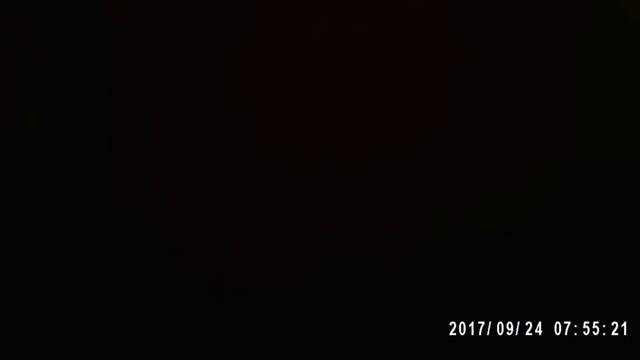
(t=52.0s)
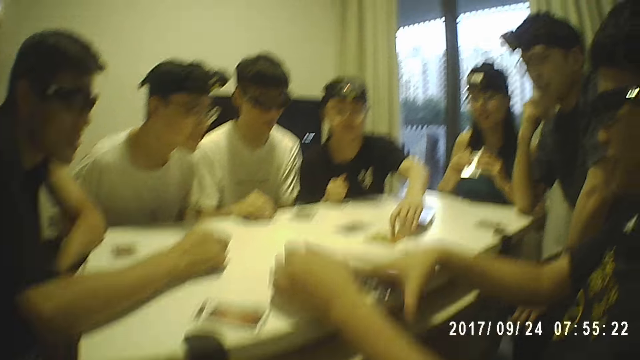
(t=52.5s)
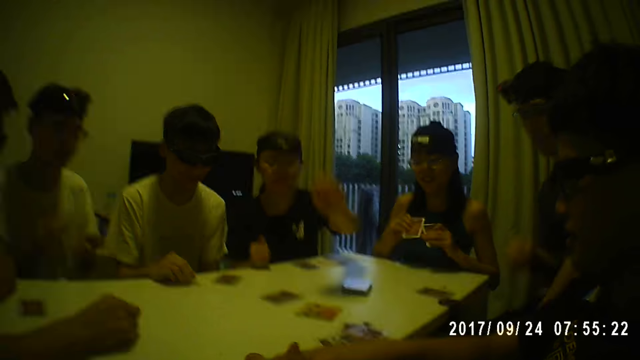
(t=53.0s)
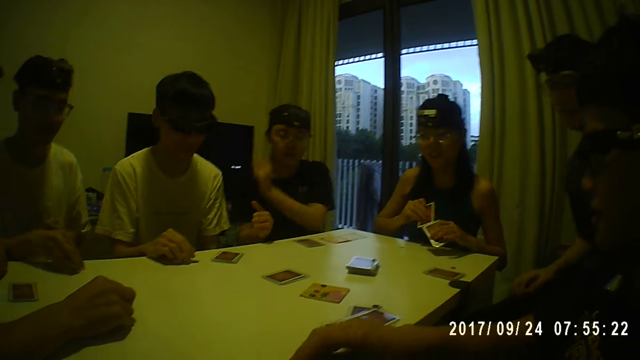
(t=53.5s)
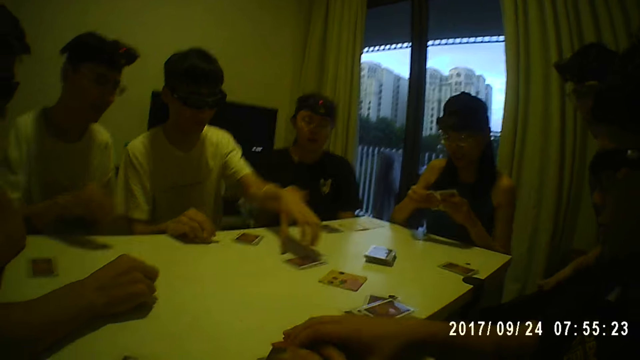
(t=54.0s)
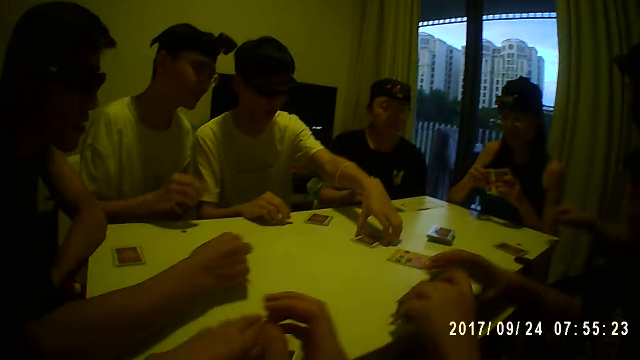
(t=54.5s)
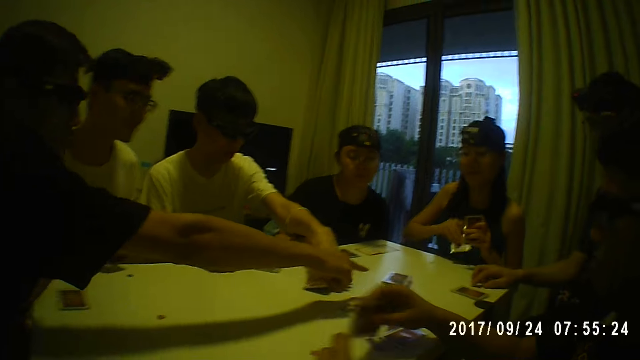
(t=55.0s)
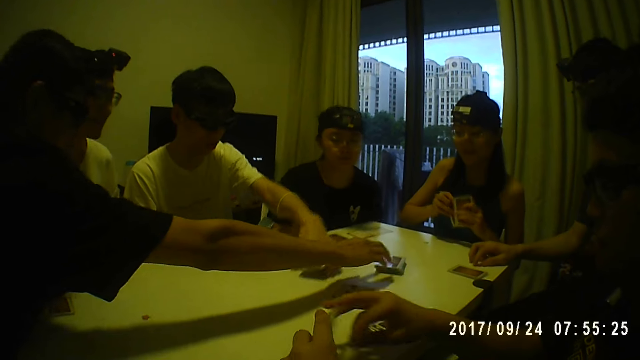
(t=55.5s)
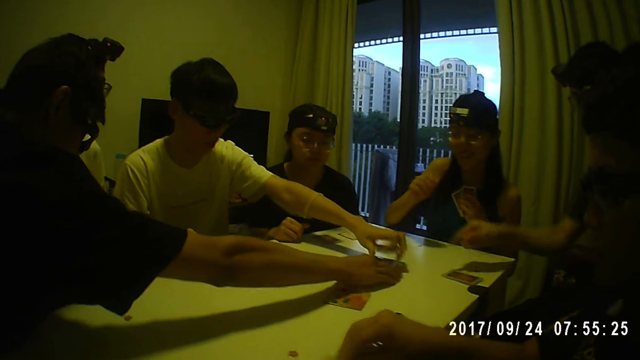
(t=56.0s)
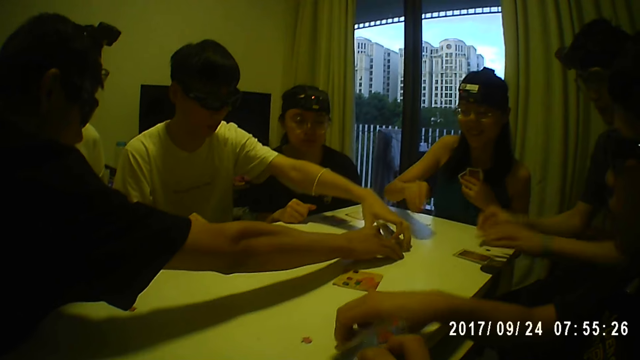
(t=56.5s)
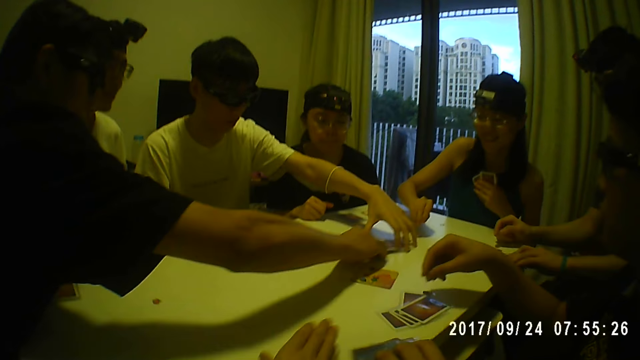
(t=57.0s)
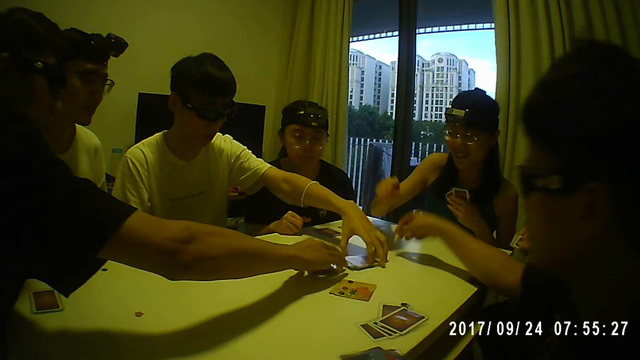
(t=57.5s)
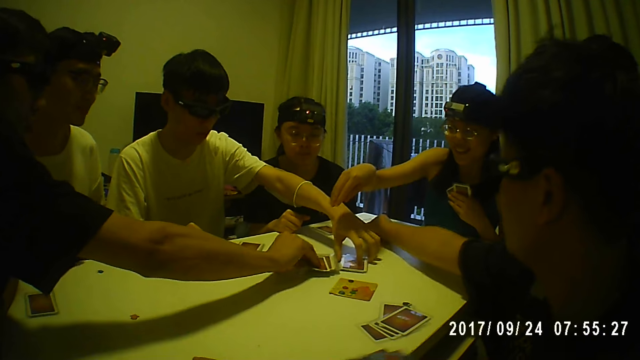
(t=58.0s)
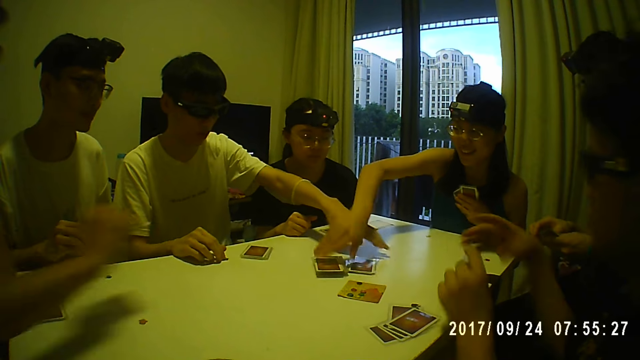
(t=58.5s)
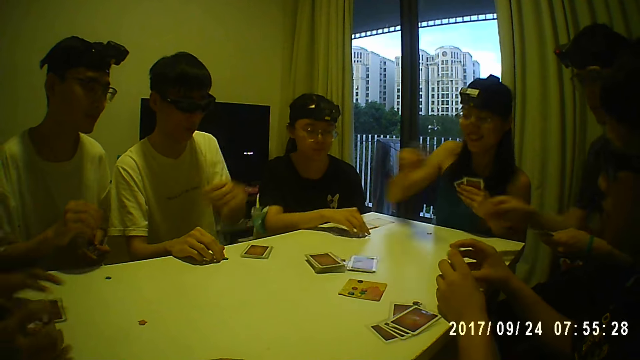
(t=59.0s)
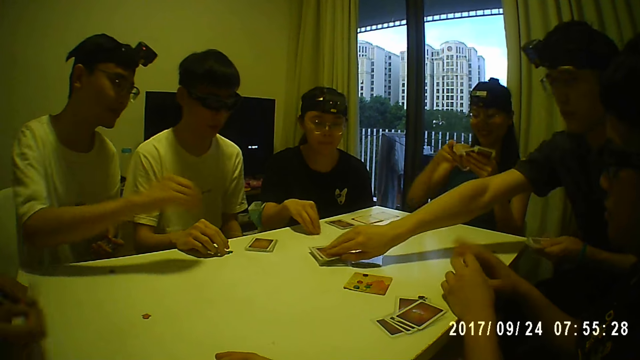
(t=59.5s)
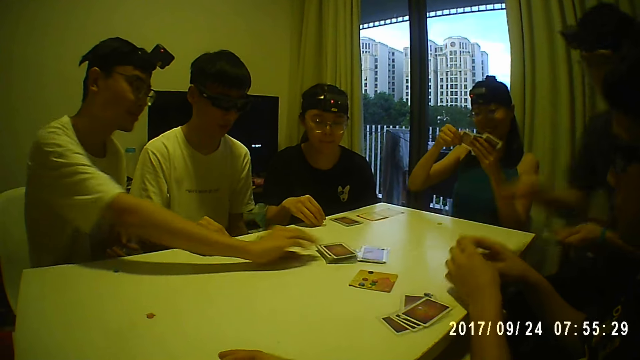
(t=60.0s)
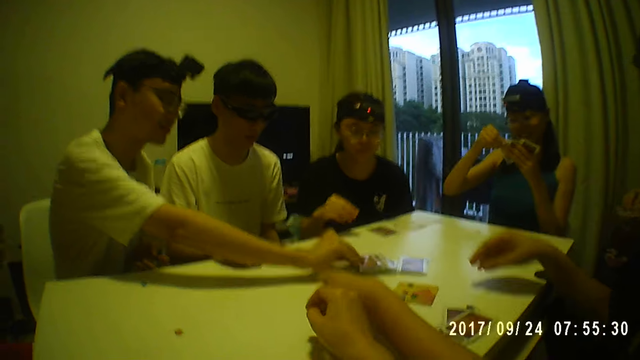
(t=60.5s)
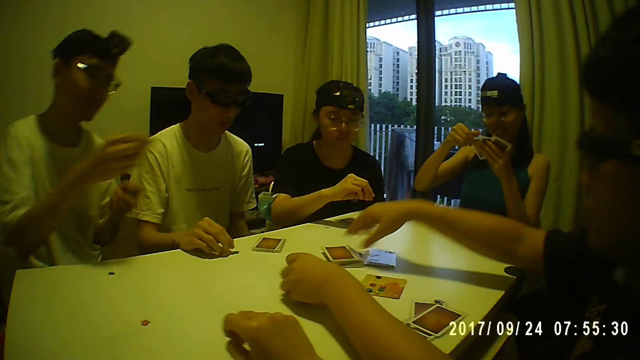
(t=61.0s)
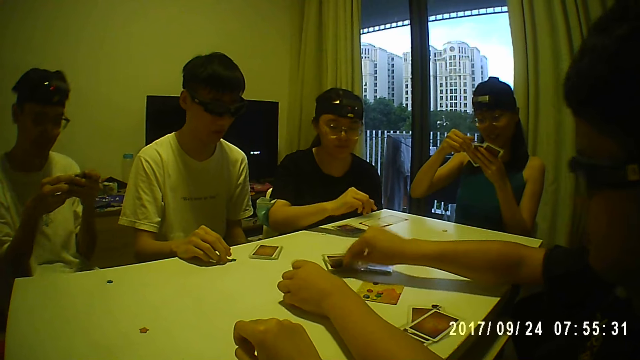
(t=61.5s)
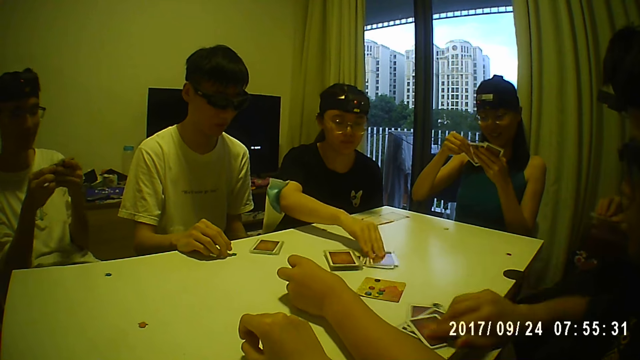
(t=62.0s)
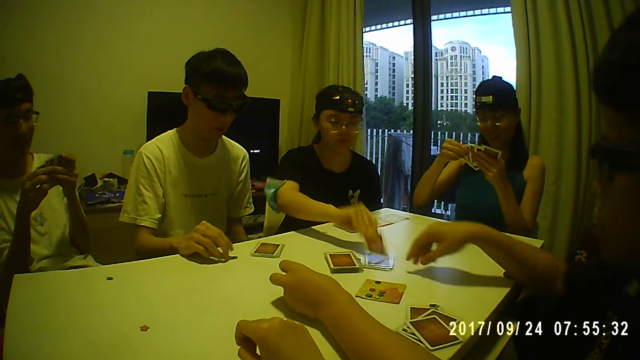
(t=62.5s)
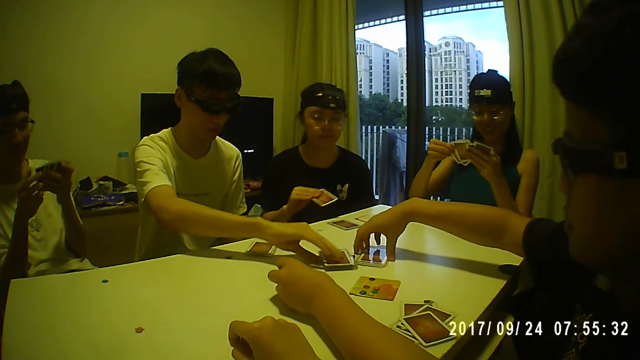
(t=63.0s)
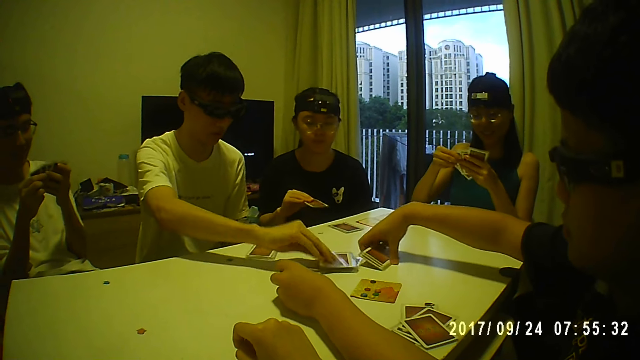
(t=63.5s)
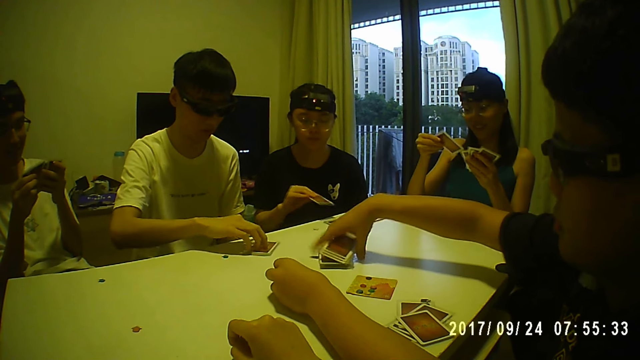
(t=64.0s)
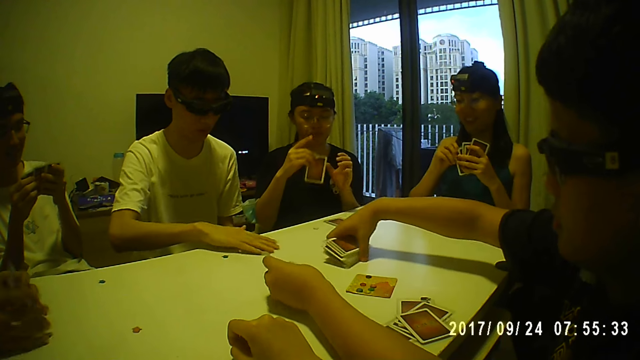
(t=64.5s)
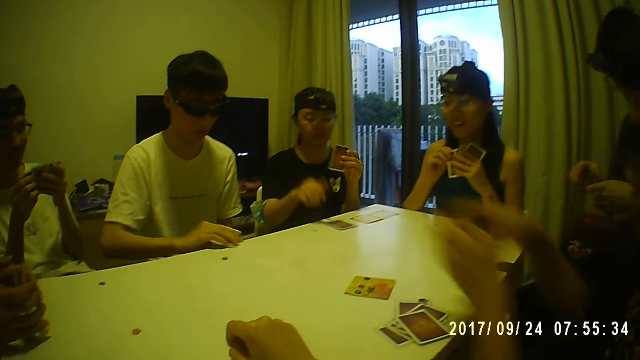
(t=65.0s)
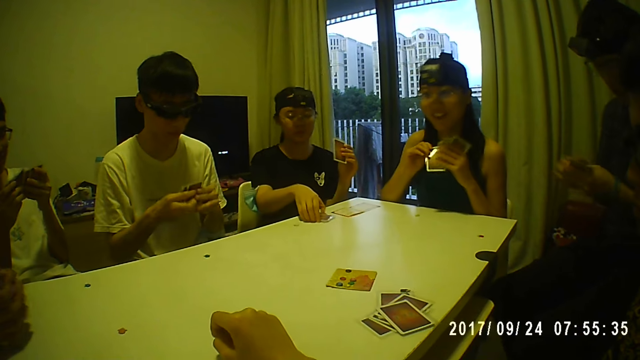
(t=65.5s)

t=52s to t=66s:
A man packs the card on the table with both hands. A woman takes a card on the table with her right hand. Another man takes the cards on the table with his left hand. Another man points at the cards on the table with his right finger. The second man drops the cards in his left hand on the cards on the table. The third man touches the cards on the table with his right hand. The second man holds the playing card on his left hand. The third man takes a card on the table with his right hand and holds the cards with his right hand. Another woman takes a card on the table with her right hand. Another man takes a card on the table with his right hand. Another man takes a card on the table with his right hand. The camera wearer looks at the cards on the table. The first man takes a card on the table with his right hand. The first woman takes a card on the table with her right hand. The first man packs the cards on the table with his right hand. The second man takes a card on the table with his right hand. The first man drops the cards in his right hand on the cards on the table. He packs the cards on the table with his right hand. The second man takes the cards on the table with his right hand. The first woman takes the cards on the table with her right hand.

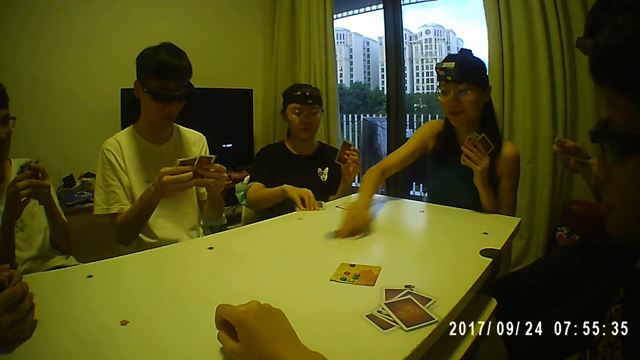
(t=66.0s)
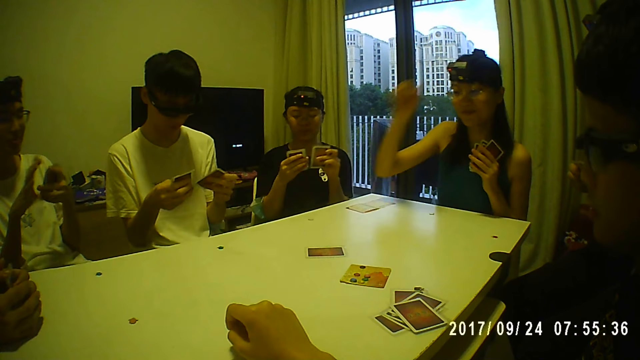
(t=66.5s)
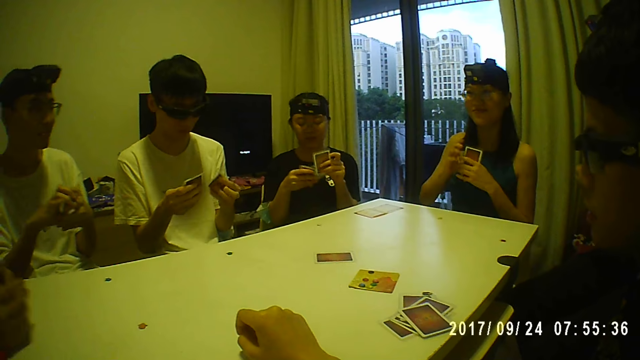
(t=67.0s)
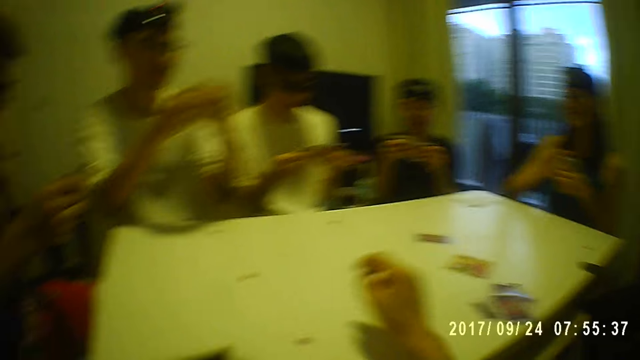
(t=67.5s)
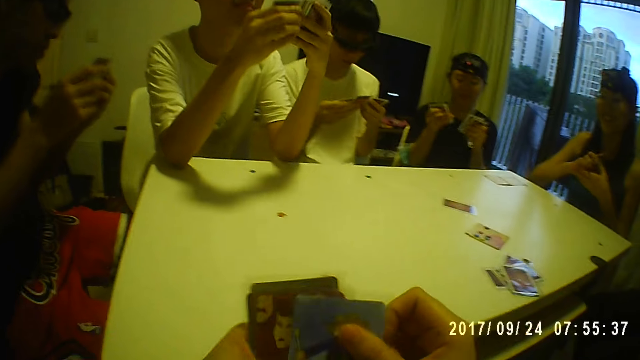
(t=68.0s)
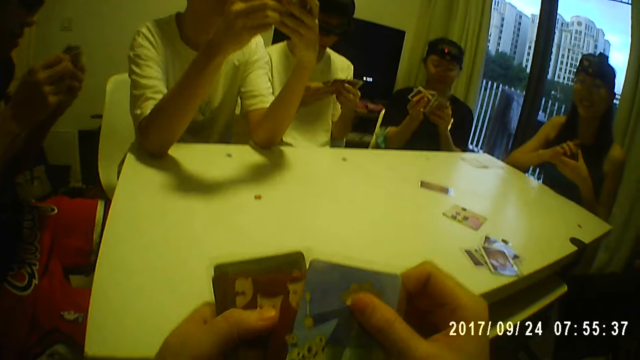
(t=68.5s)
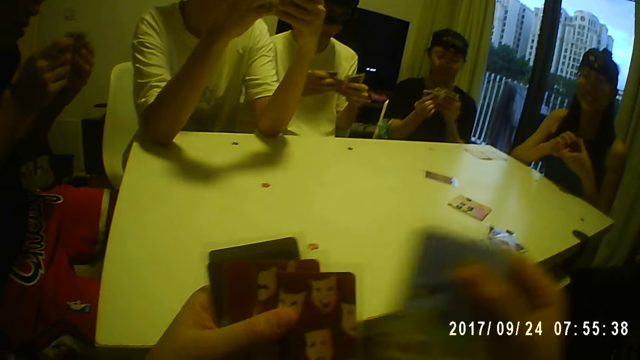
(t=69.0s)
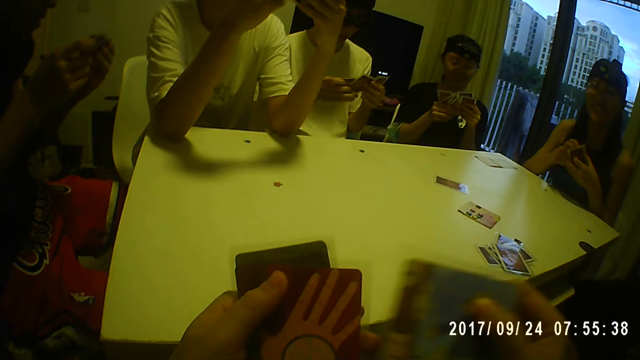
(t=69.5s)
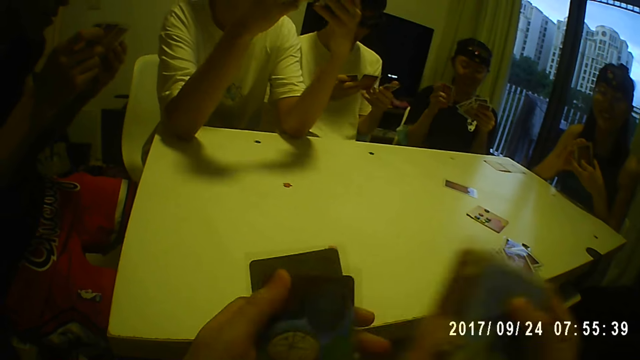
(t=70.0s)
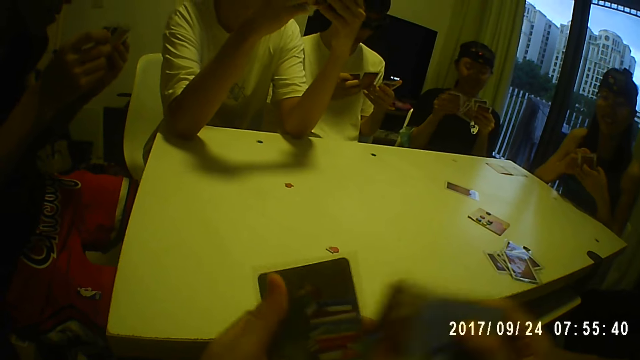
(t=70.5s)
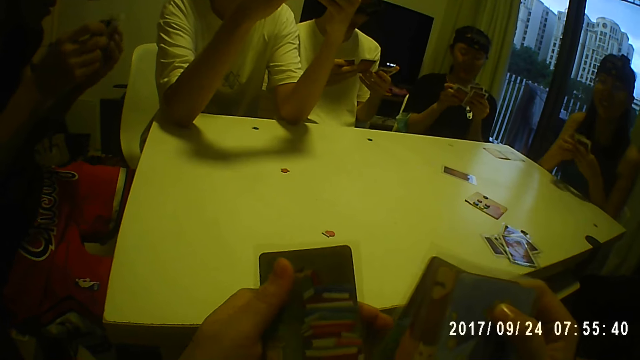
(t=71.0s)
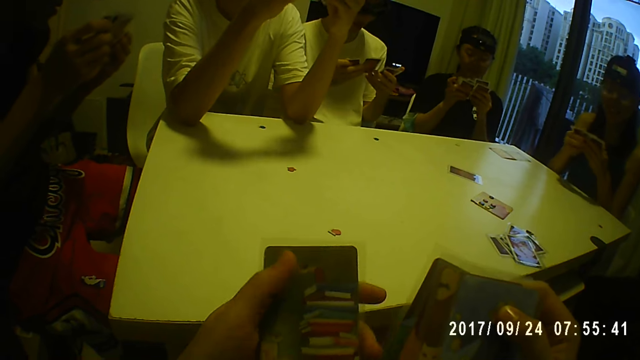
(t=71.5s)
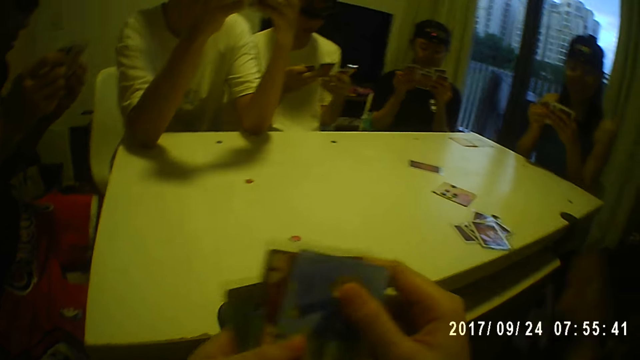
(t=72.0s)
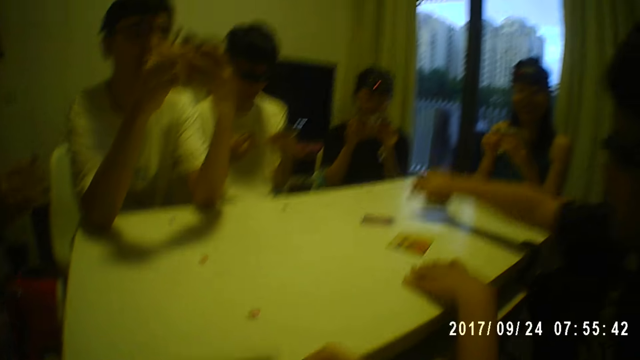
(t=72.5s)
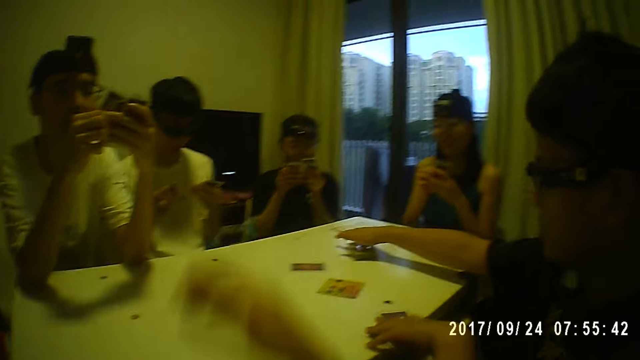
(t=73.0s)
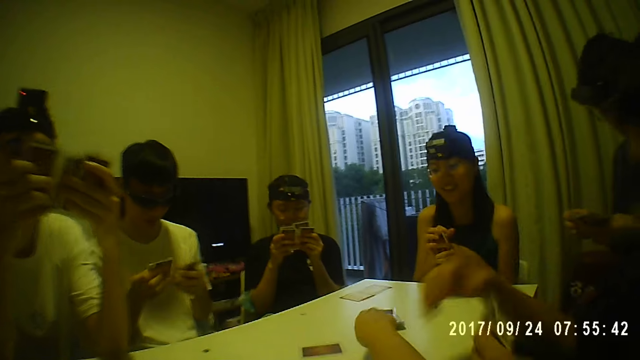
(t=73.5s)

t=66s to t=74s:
A woman plays a card on the table with her right hand. The camera wearer shuffles her cards with both hands. She holds the cards. A man takes a card on the table with his right hand. A person touches the cards.
